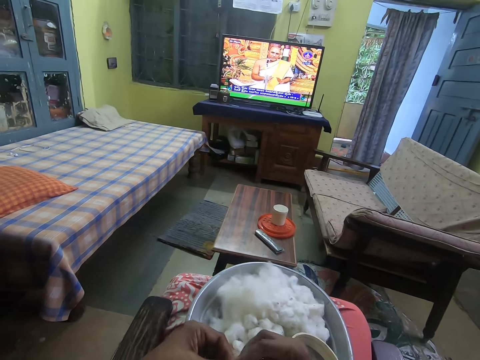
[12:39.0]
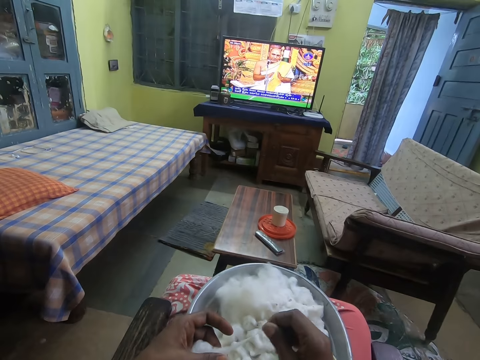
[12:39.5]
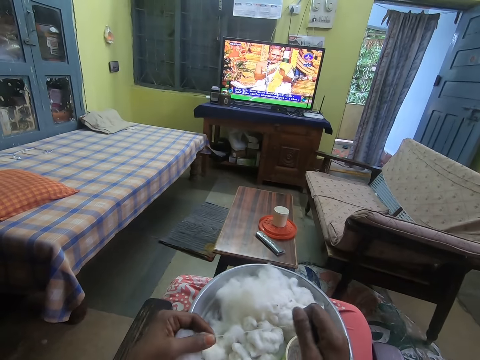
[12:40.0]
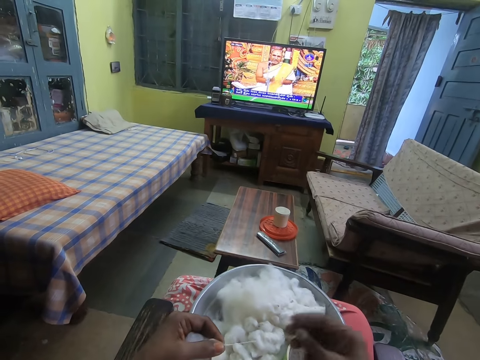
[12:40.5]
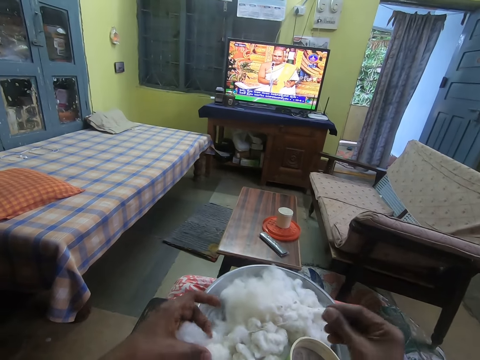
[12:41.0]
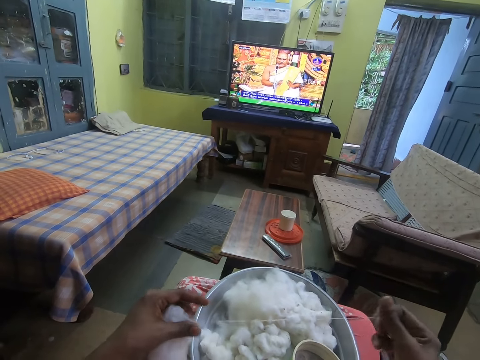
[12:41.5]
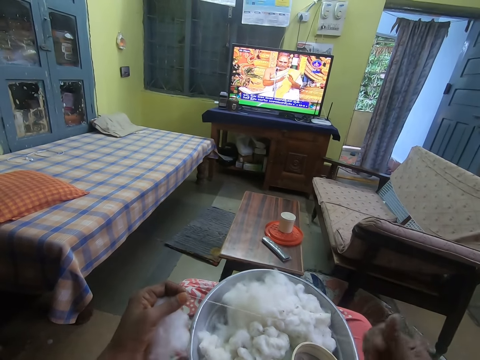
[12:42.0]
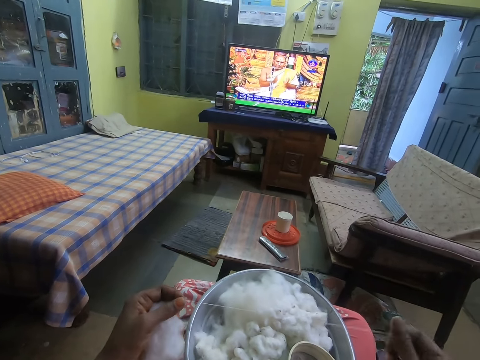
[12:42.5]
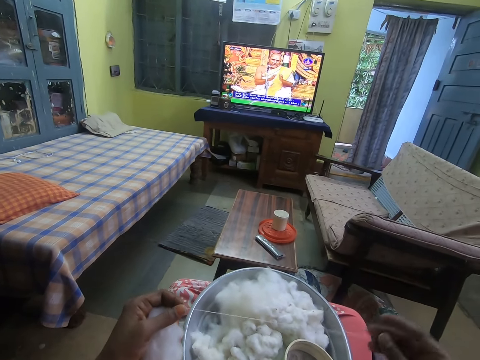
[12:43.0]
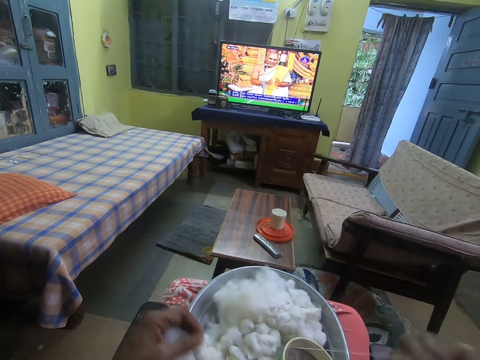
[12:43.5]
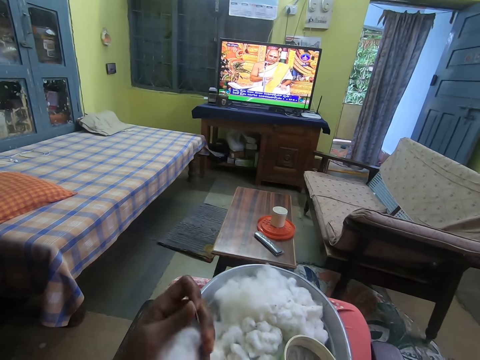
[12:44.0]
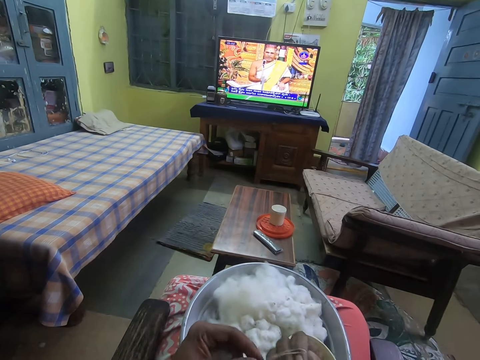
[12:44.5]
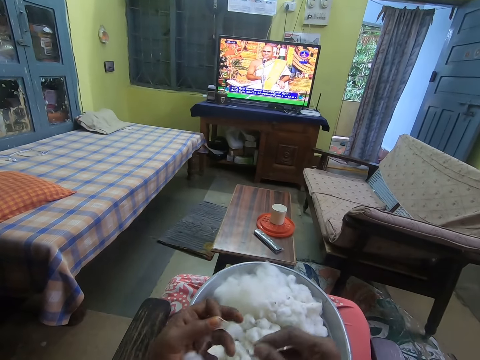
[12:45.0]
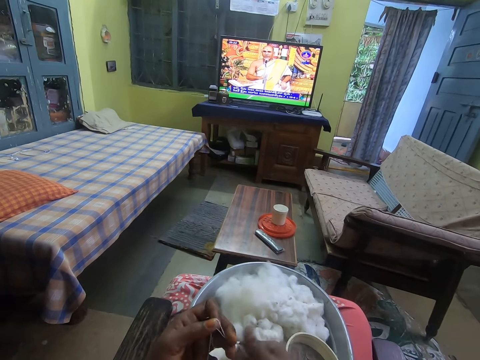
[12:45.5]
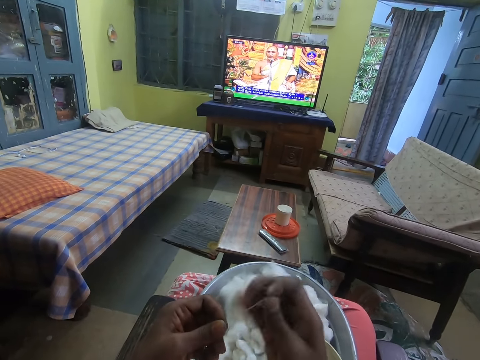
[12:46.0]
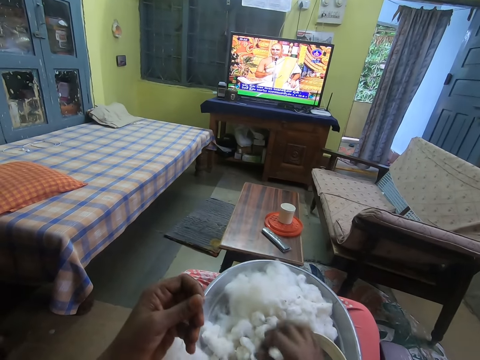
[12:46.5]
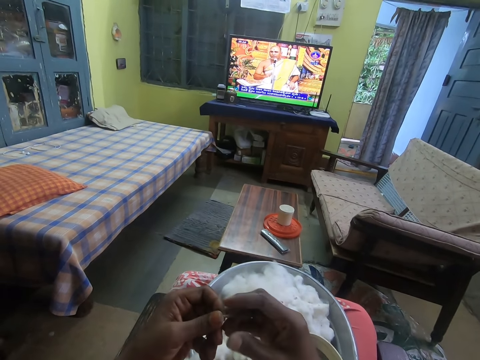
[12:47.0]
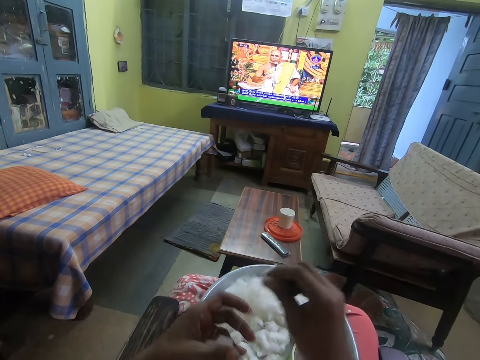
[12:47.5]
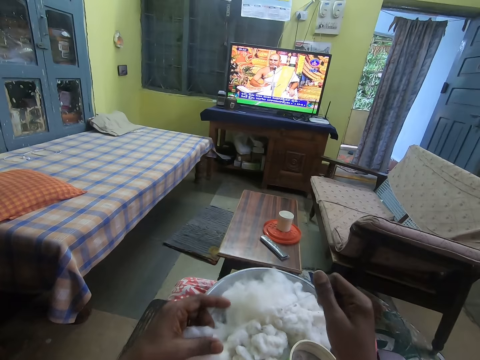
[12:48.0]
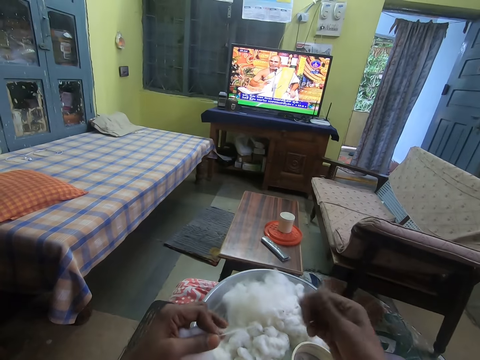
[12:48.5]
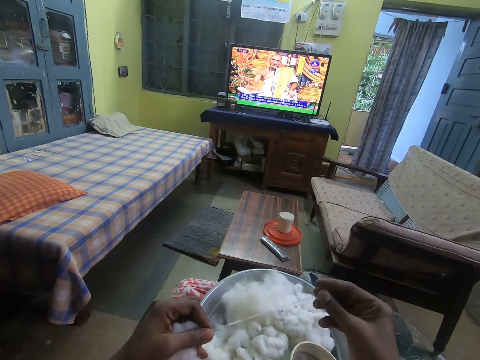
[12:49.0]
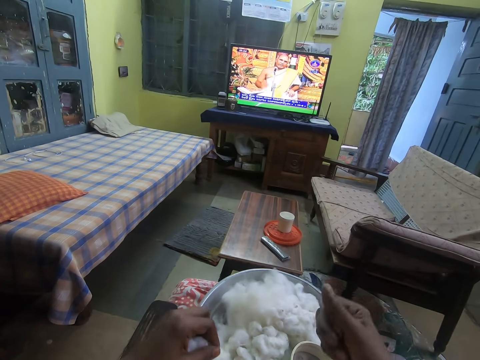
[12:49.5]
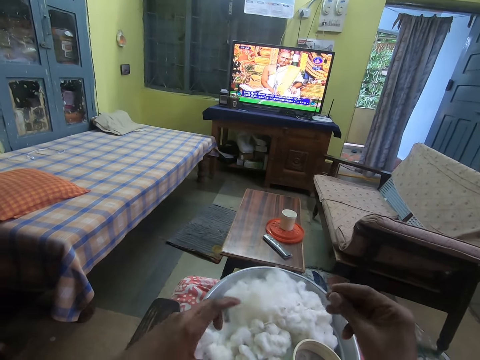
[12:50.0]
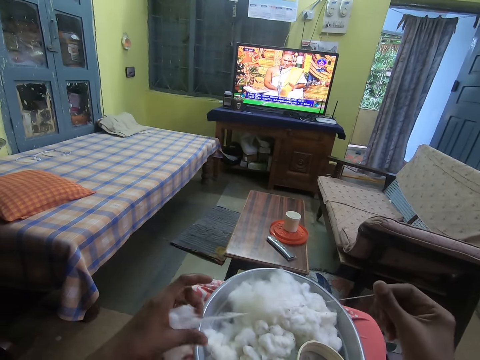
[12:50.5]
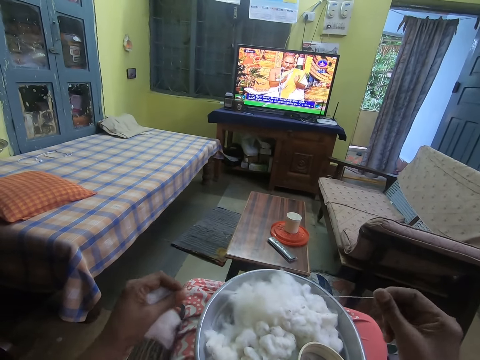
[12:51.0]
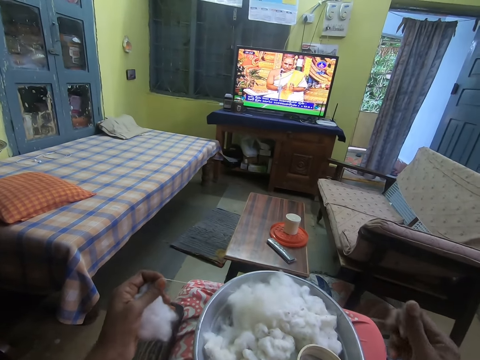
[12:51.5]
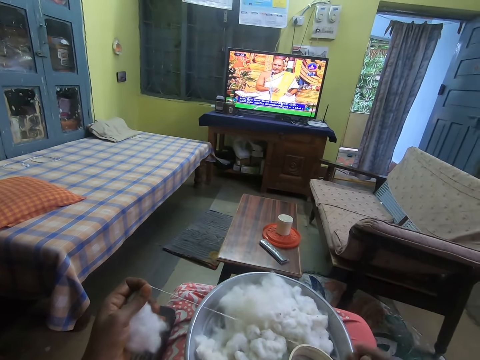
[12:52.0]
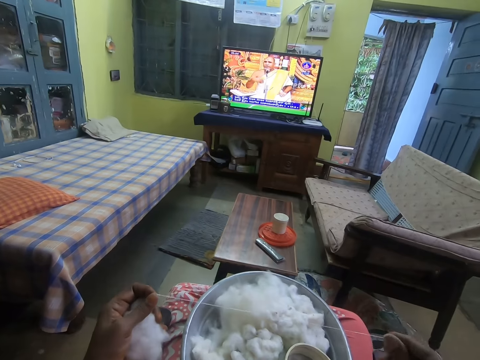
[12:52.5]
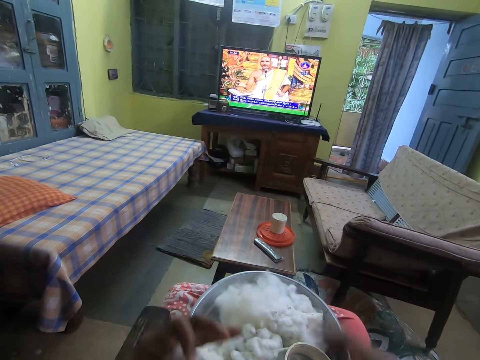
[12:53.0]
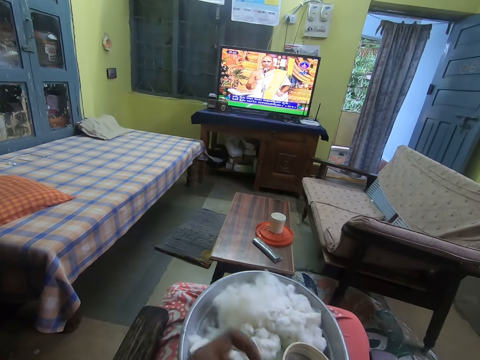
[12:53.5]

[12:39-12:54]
The camera wearer makes the wool. They pull the wool with both hands. They drop the wool on the tray, hold the wool, drop the wool, hold the wool and make the wool.

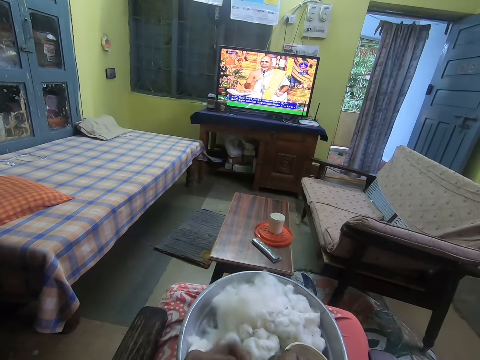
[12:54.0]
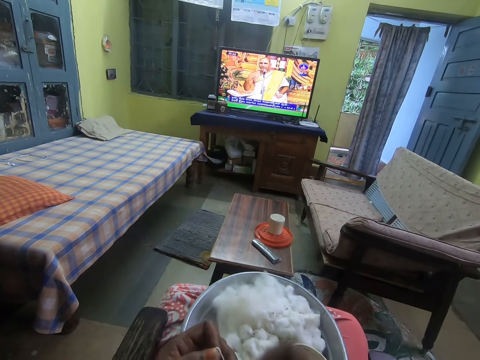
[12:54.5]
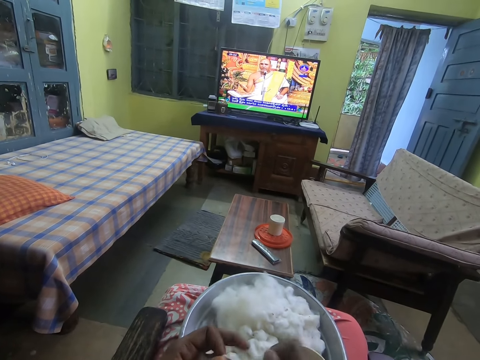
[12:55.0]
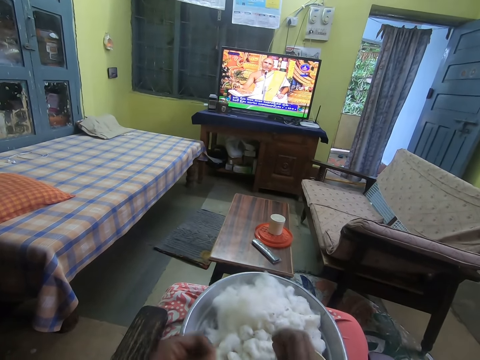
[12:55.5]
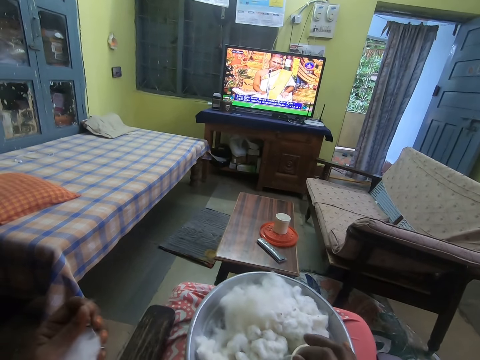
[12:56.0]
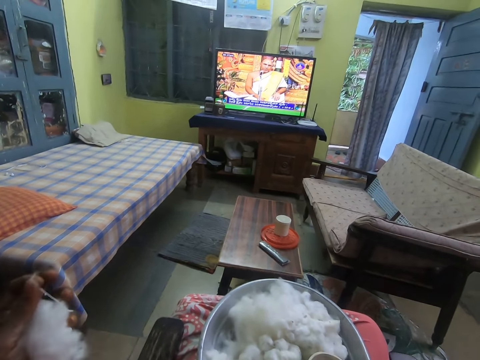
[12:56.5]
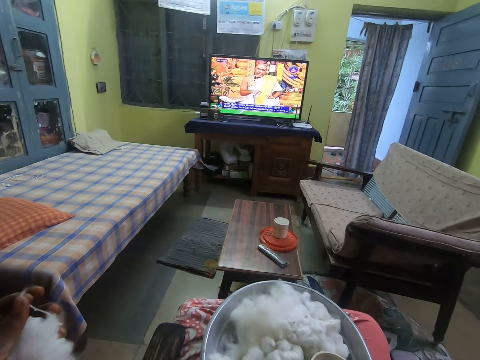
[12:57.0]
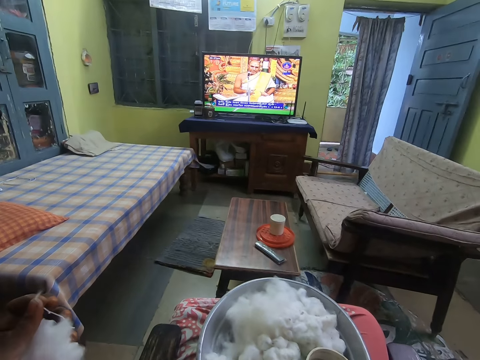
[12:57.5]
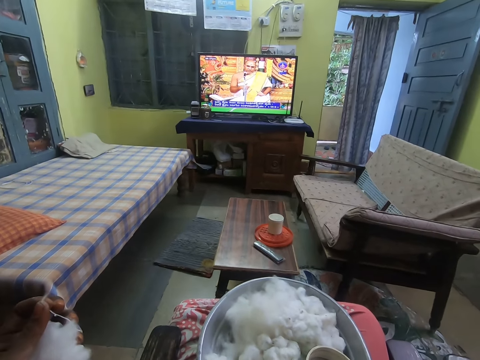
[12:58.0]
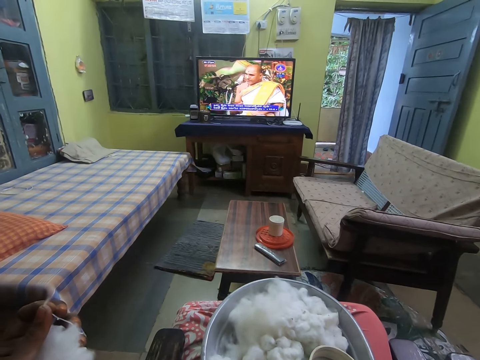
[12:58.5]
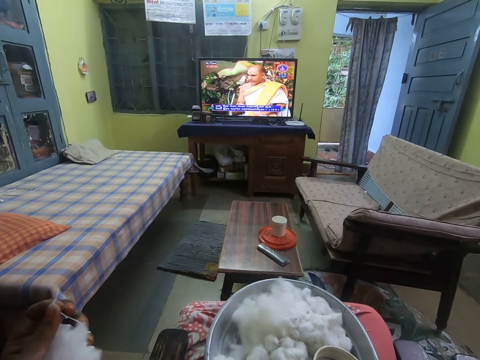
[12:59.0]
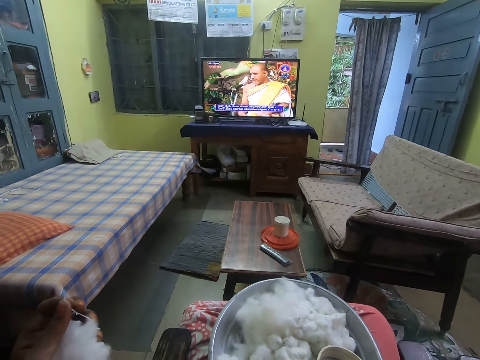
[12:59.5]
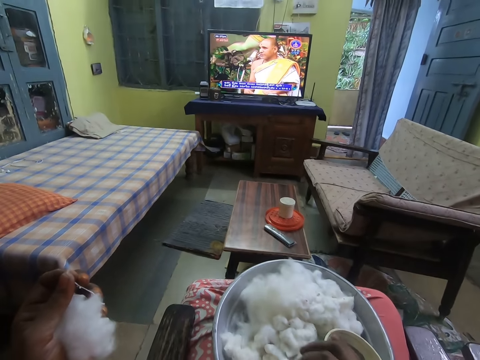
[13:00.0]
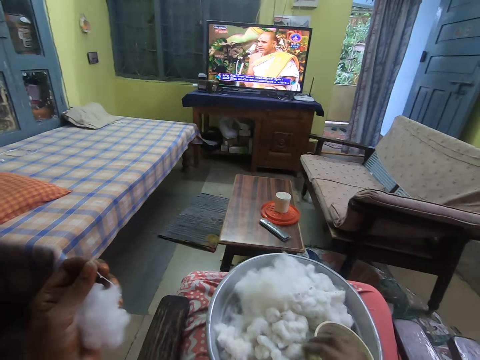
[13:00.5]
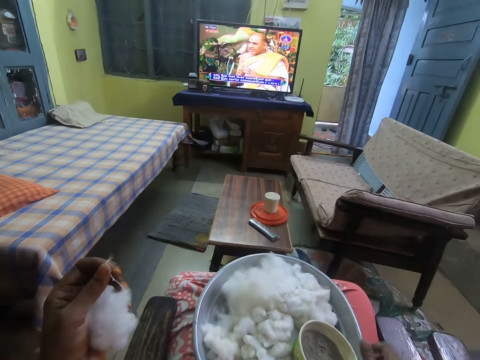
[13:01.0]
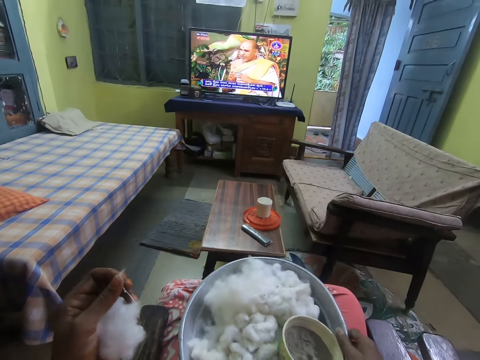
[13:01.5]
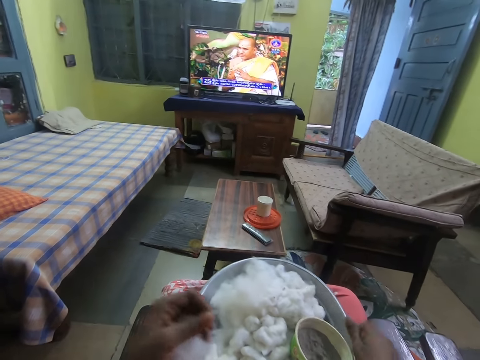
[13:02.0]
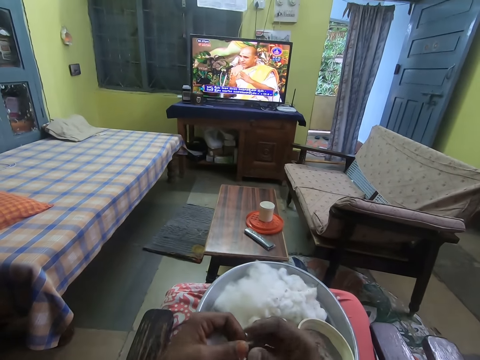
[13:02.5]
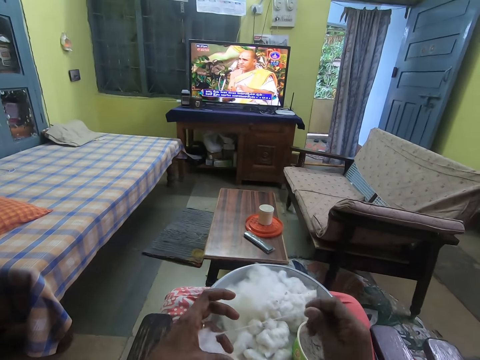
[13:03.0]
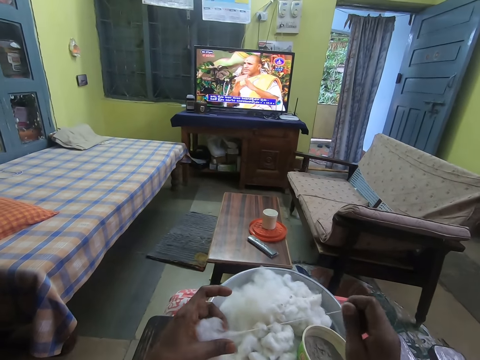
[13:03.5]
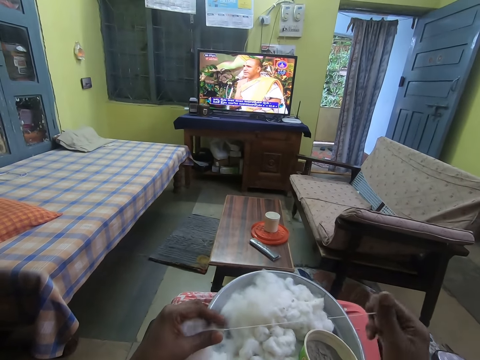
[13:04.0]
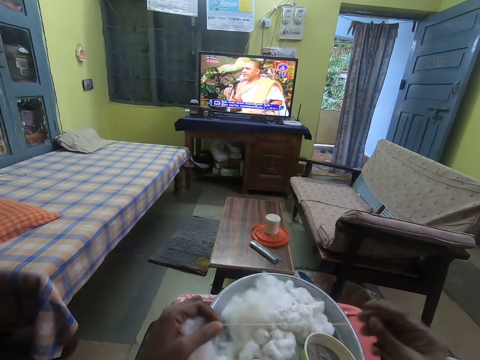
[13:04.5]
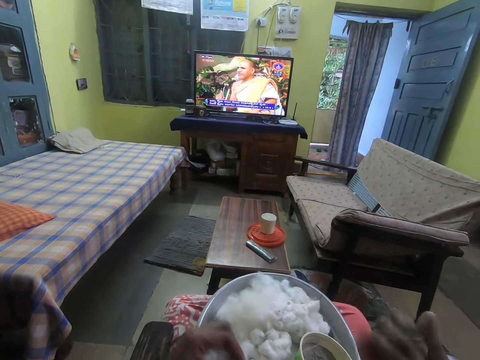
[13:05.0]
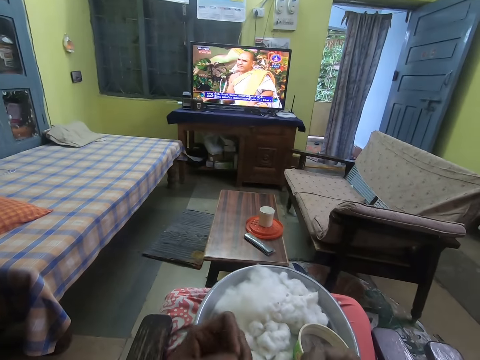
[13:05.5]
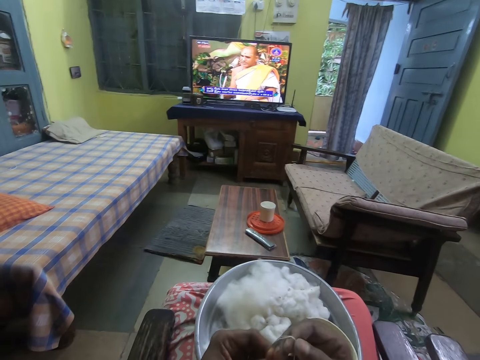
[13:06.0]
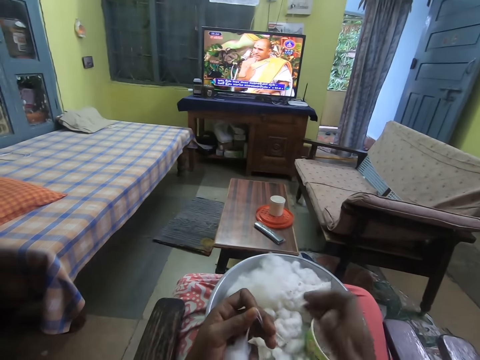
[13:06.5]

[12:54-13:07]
The camera wearer puts wool on the tray. She lifts up the wool. She moves her hand up, holds the tray and turns the tray. She adjusts the tray on her leg with her right hand. She holds the wool and makes the wool. She pulls the wool with both hands.
